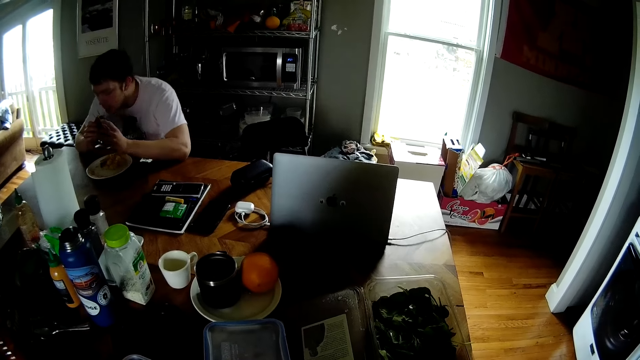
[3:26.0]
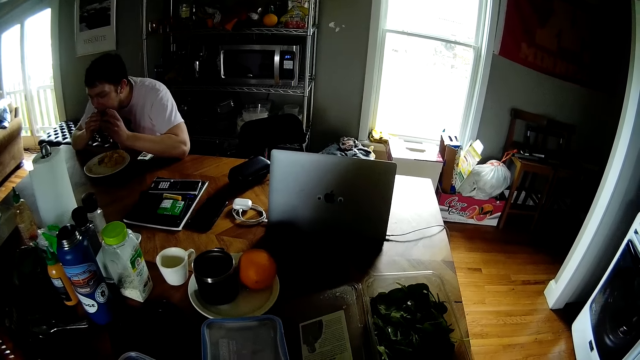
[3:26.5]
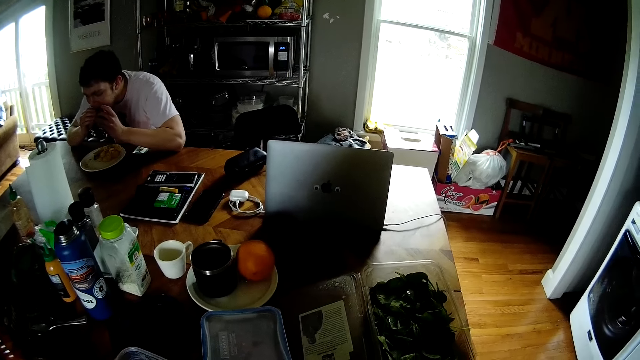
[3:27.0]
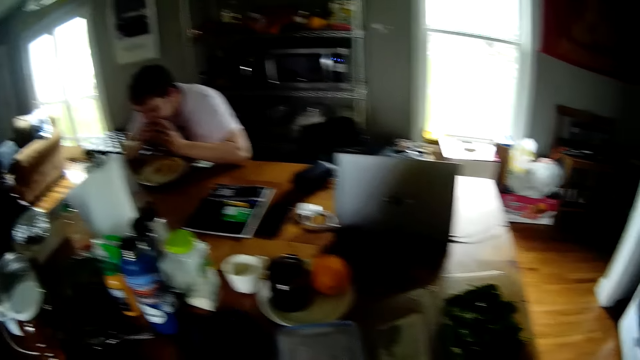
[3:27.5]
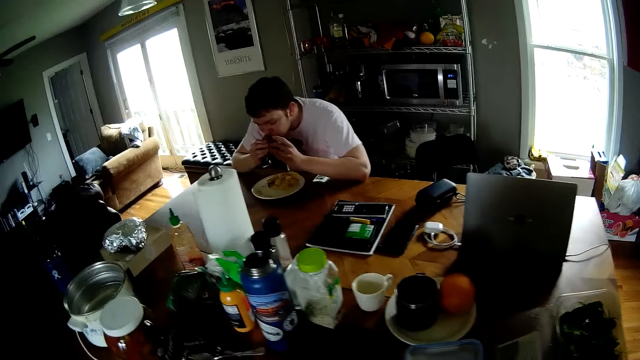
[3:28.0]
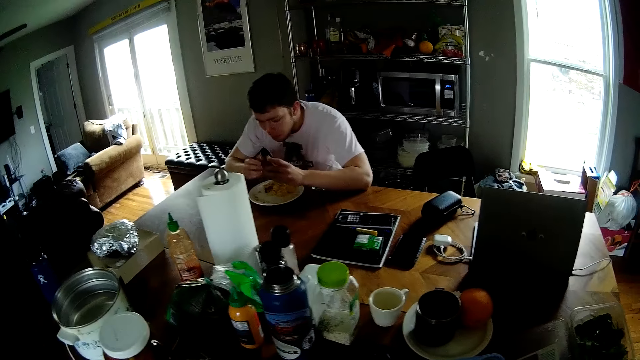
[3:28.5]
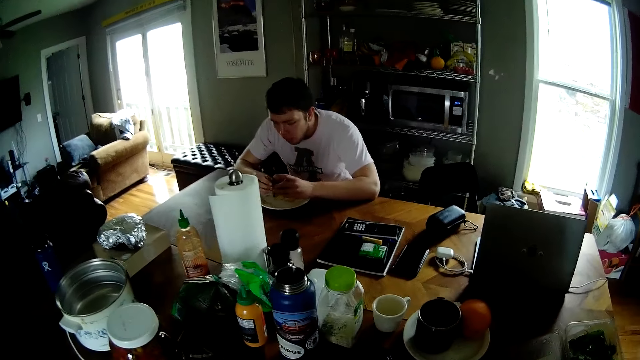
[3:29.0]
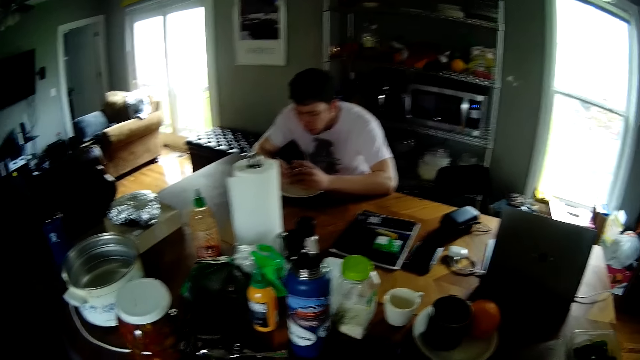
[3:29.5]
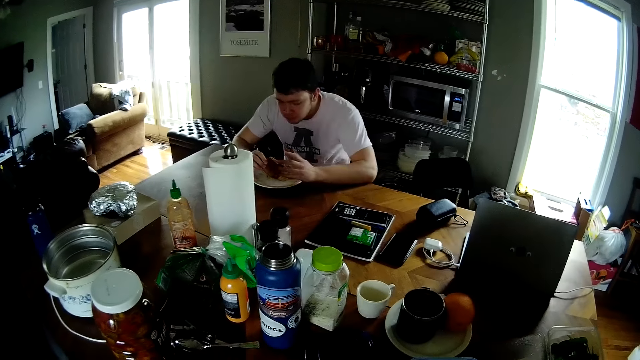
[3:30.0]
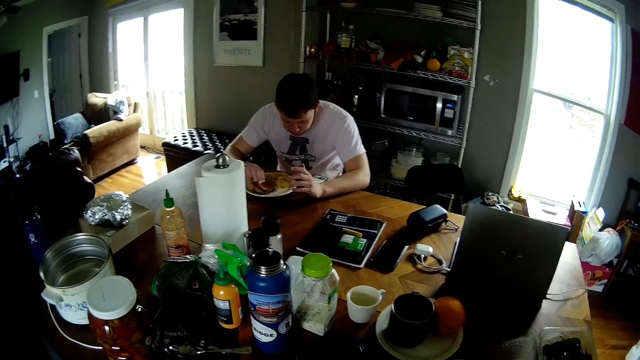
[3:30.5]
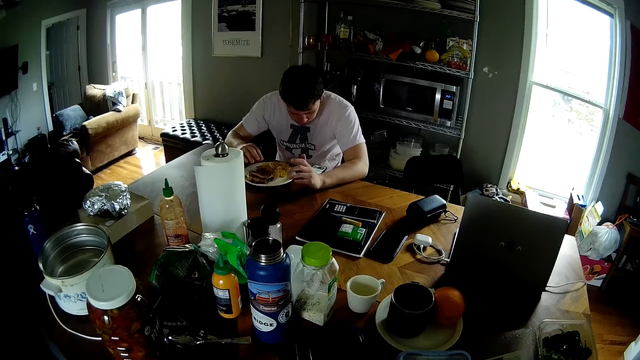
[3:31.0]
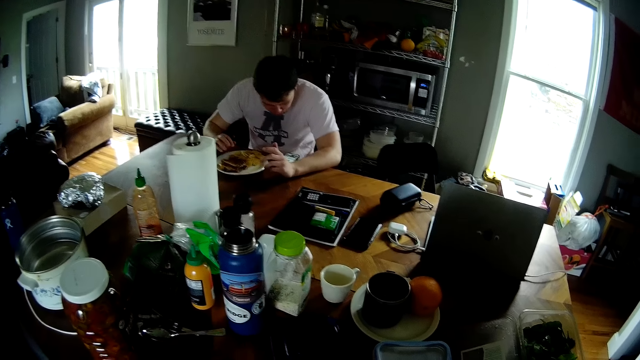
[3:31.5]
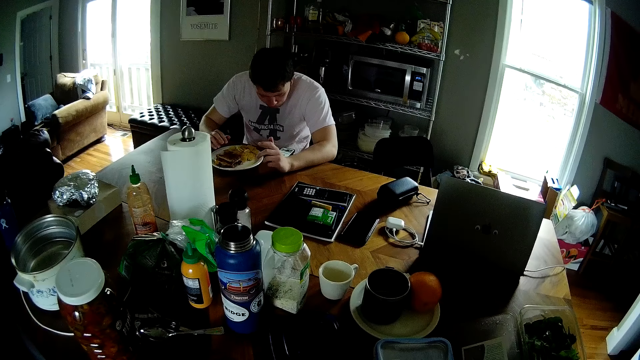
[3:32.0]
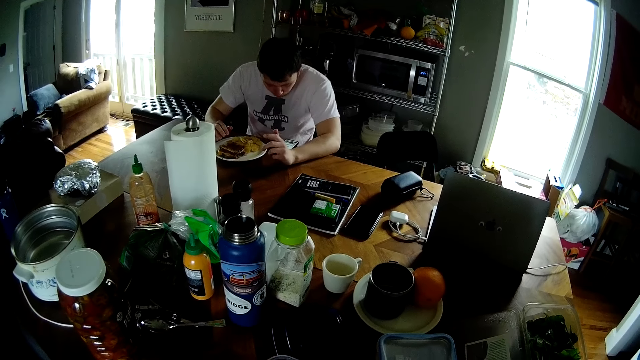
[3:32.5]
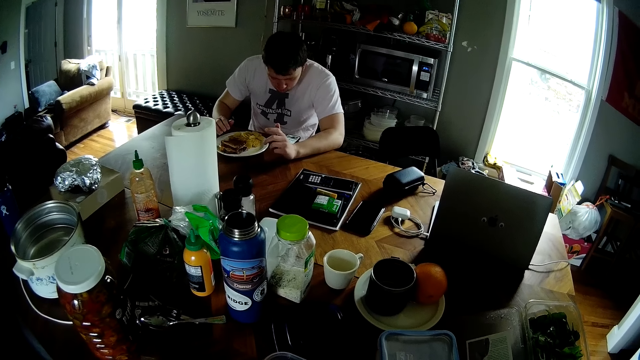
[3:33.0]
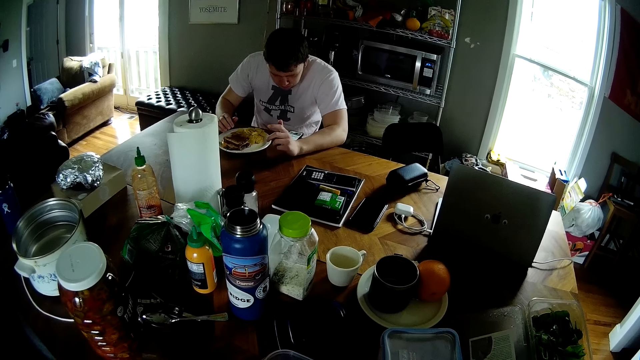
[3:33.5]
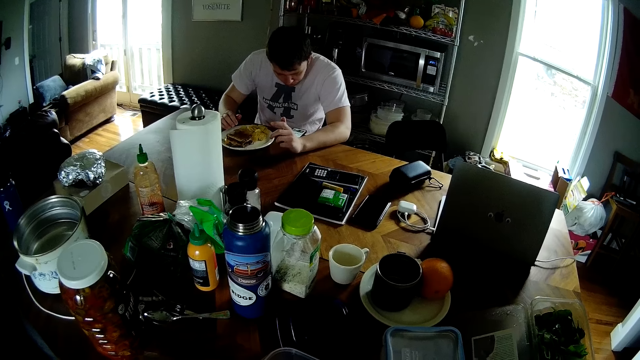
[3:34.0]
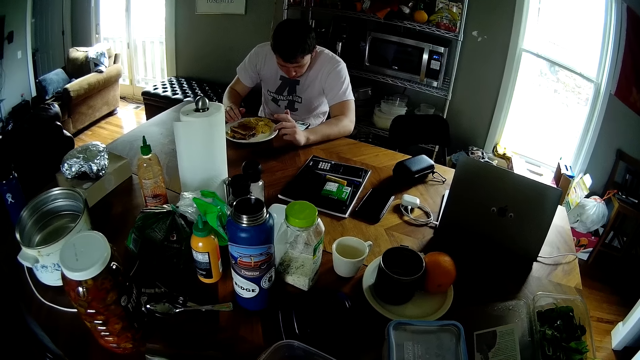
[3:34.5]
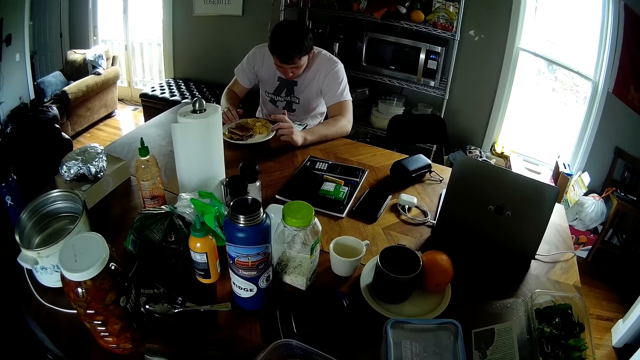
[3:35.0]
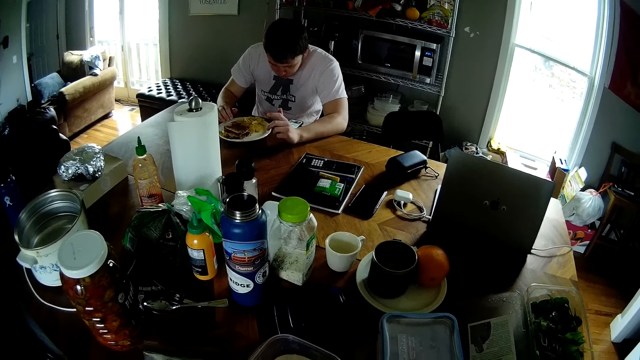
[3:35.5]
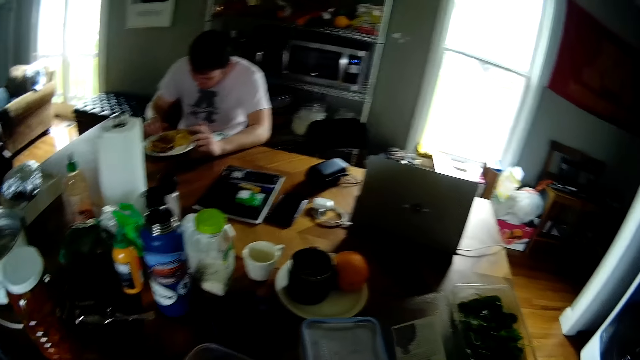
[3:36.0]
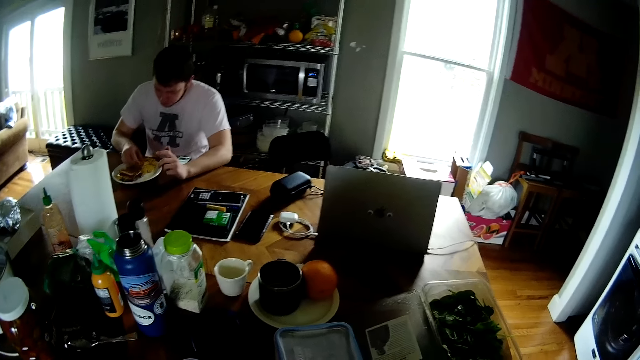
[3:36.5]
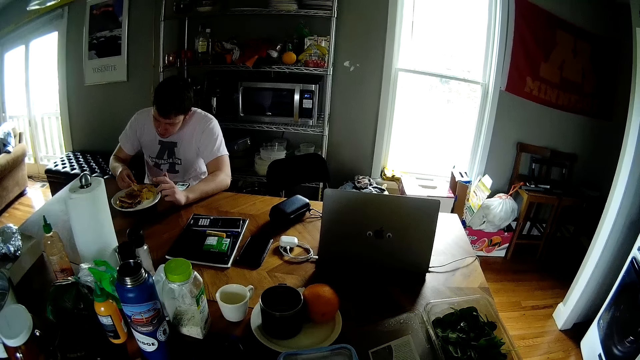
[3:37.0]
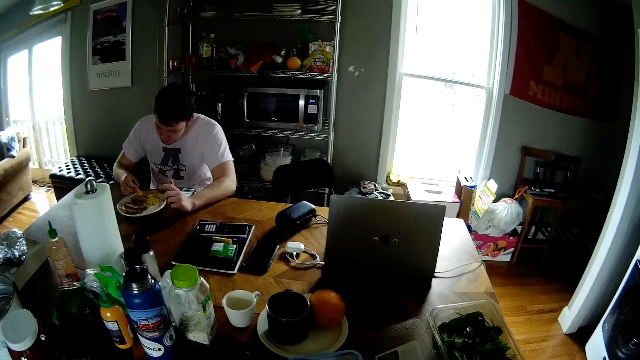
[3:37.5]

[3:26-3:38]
The man eats the sandwich. He drops the sandwich in the plate with his right hand.

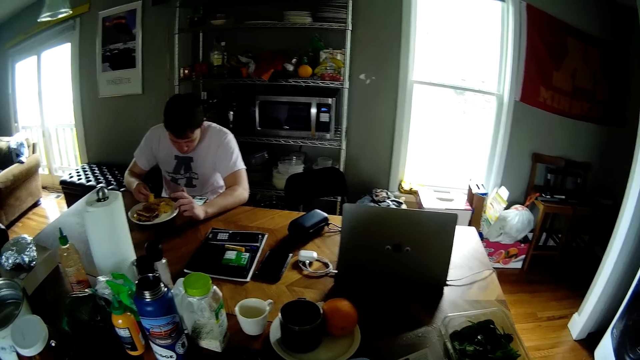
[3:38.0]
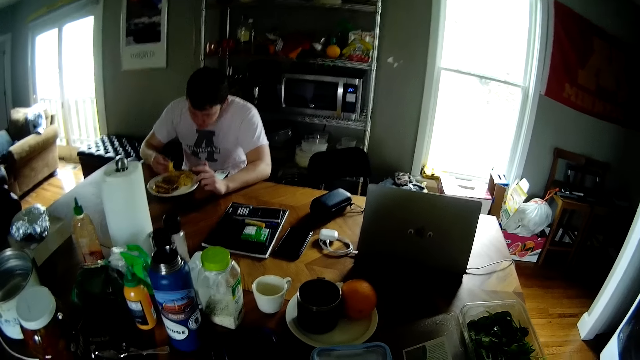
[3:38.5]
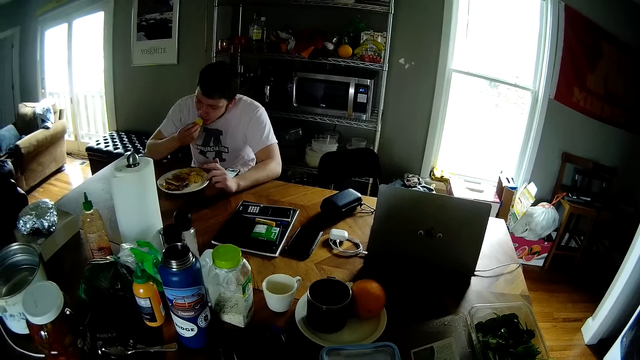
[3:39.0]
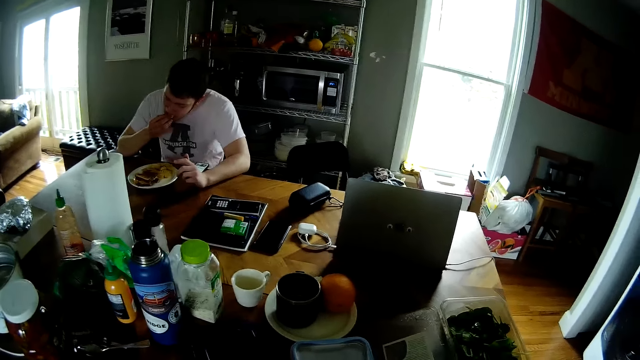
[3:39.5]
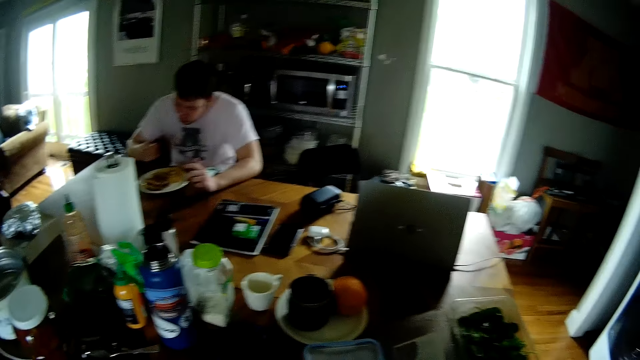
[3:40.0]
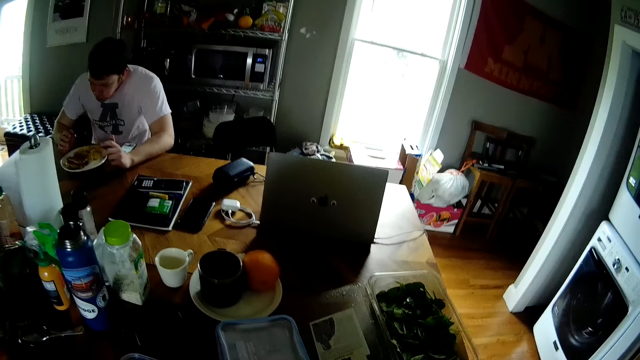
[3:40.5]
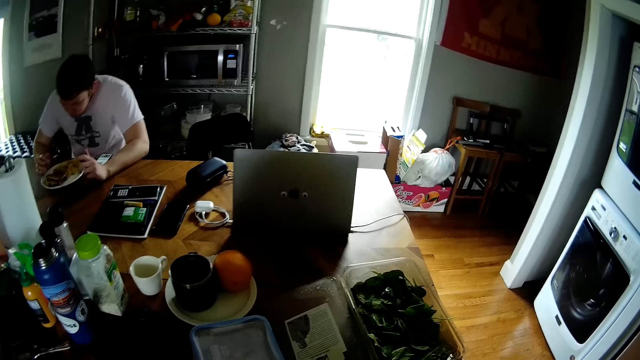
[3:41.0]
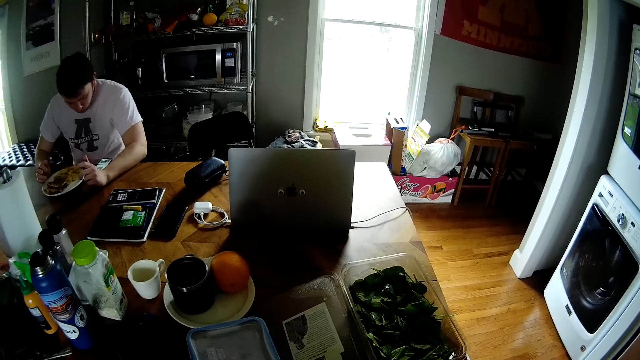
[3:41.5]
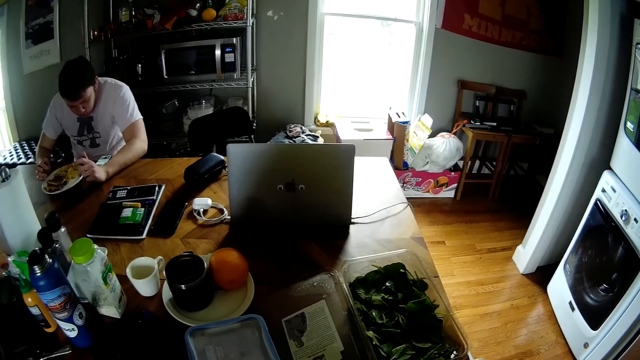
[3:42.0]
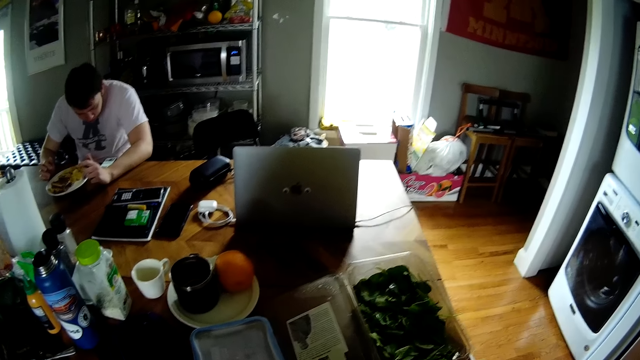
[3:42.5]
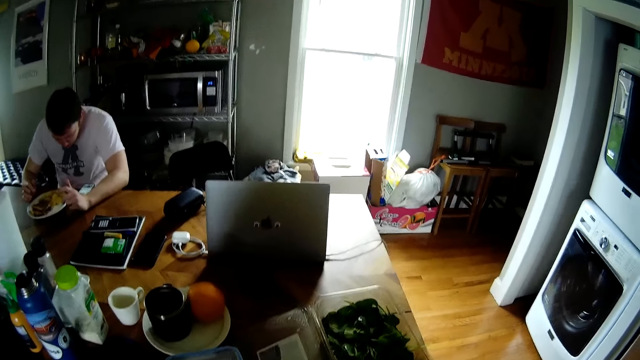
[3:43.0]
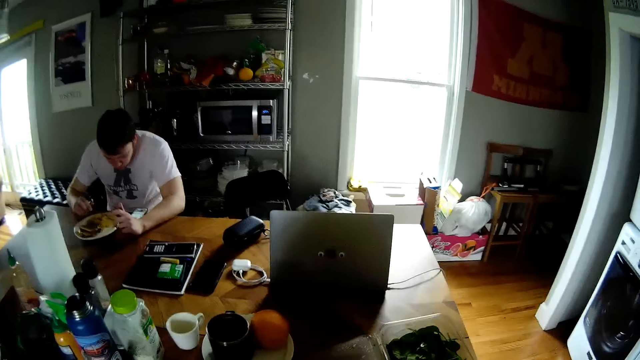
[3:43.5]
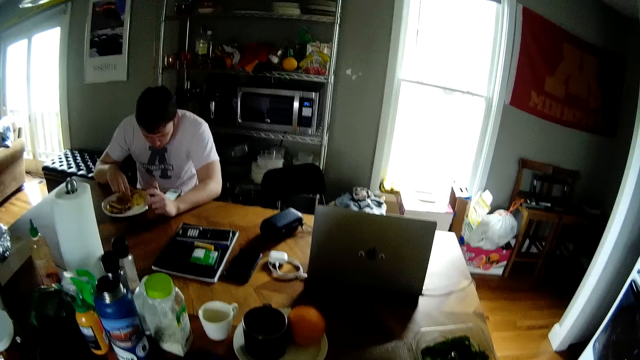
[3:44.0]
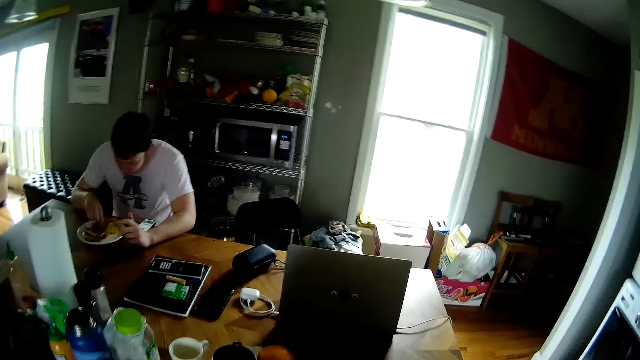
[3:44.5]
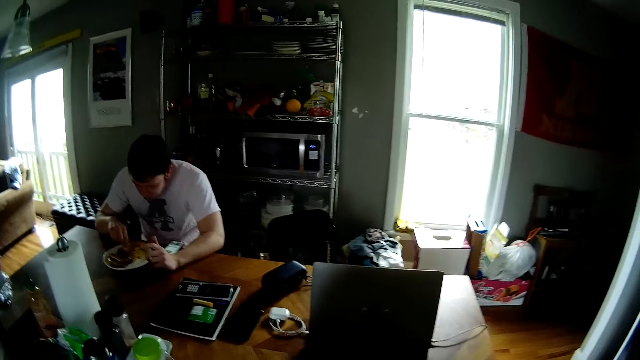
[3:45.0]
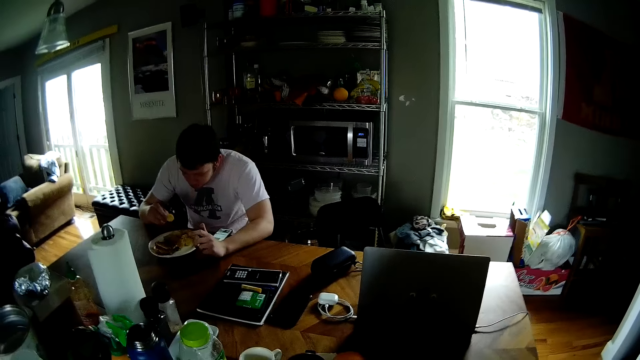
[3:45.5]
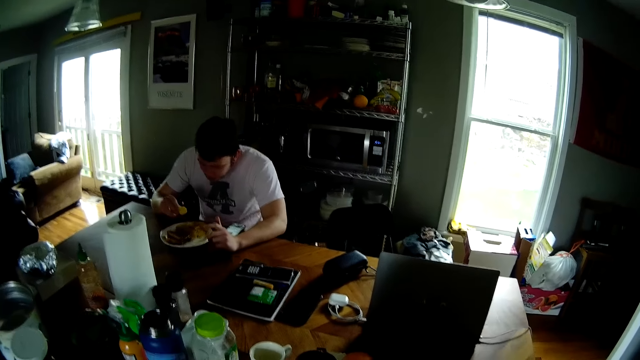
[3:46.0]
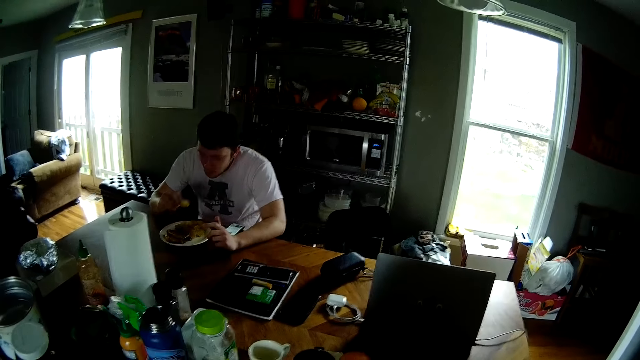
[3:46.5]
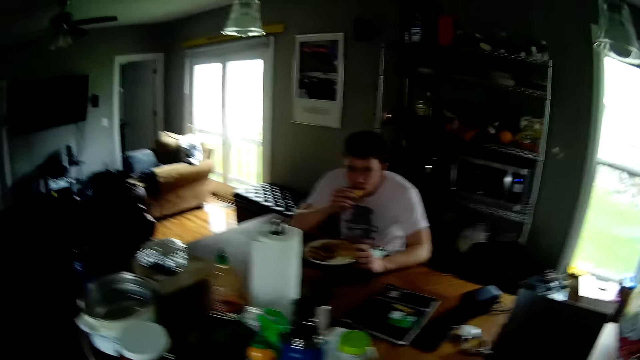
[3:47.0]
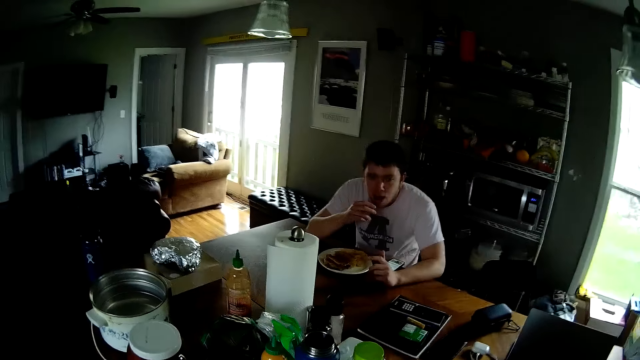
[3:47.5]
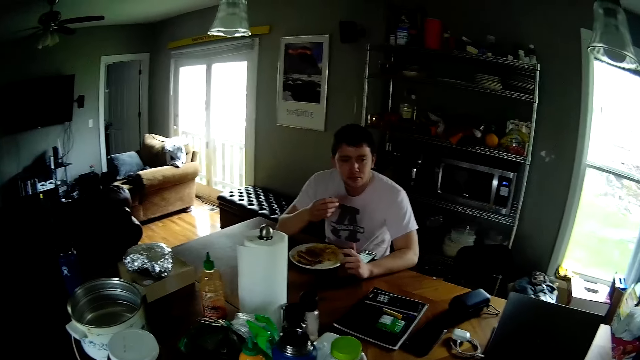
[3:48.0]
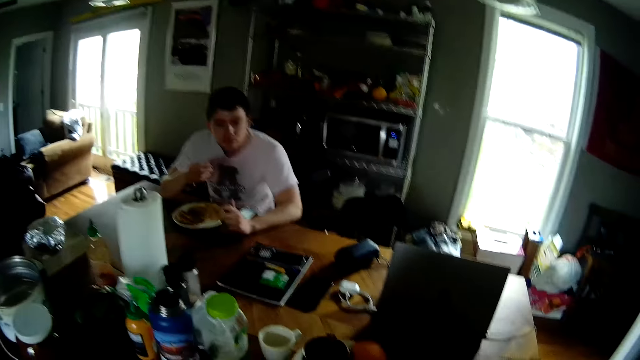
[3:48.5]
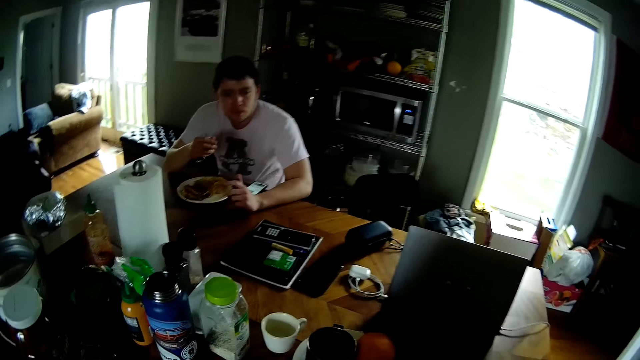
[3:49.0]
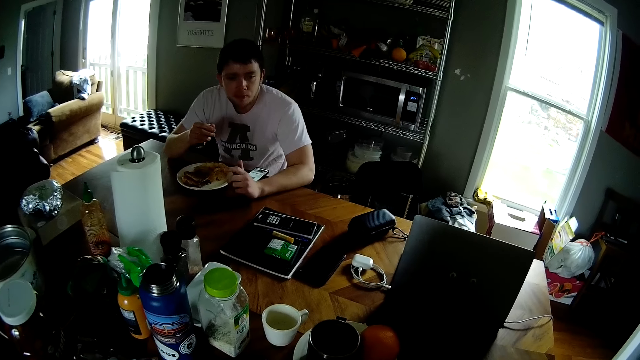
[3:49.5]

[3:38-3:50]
The man eats chips from the plate.
